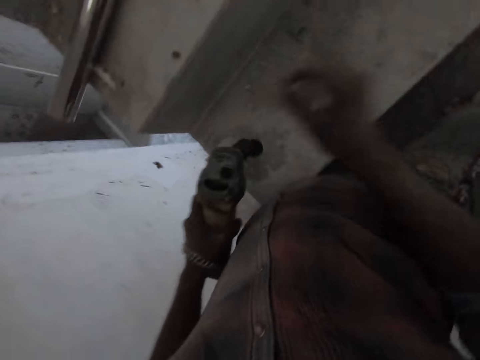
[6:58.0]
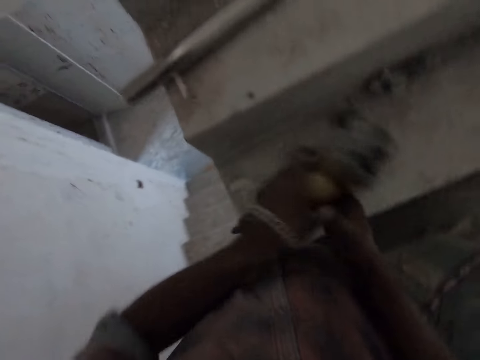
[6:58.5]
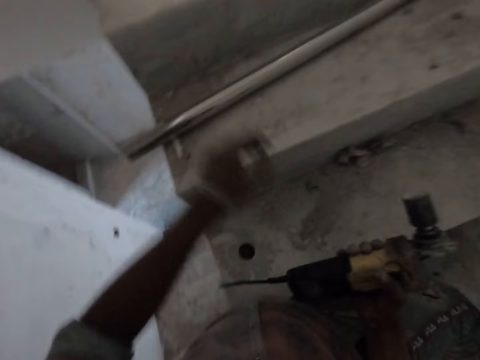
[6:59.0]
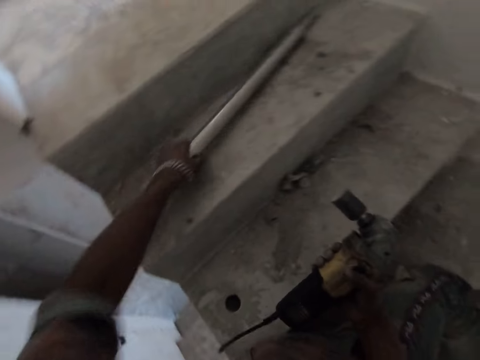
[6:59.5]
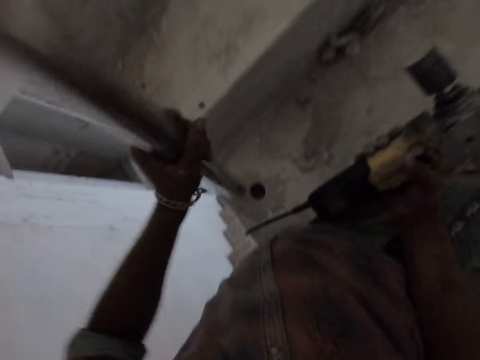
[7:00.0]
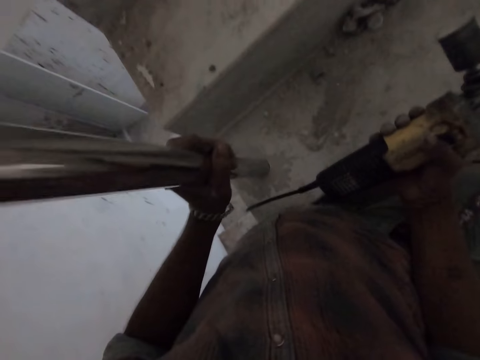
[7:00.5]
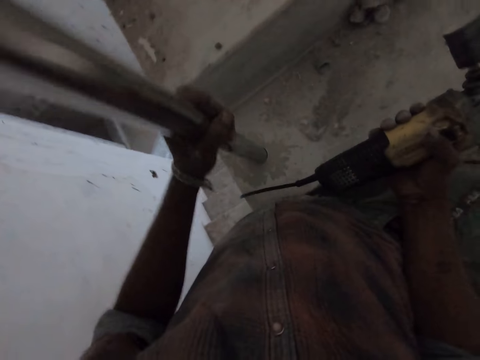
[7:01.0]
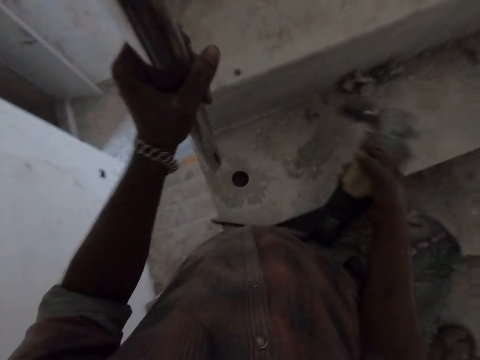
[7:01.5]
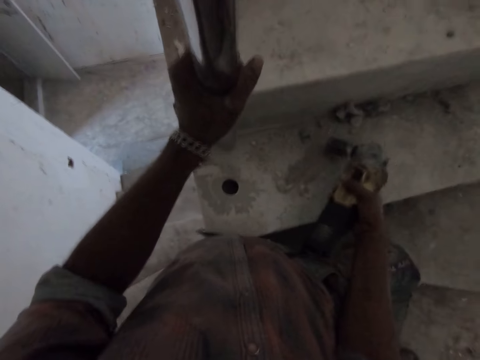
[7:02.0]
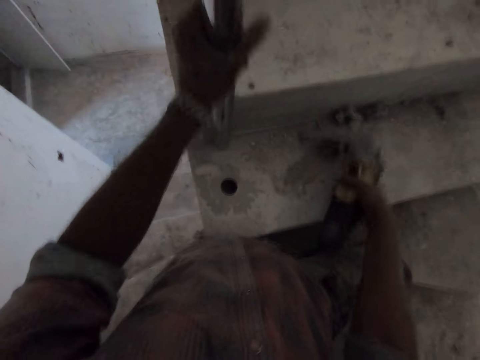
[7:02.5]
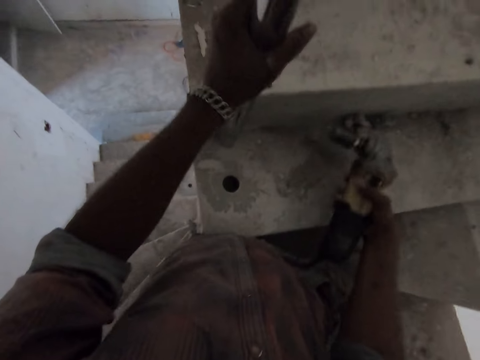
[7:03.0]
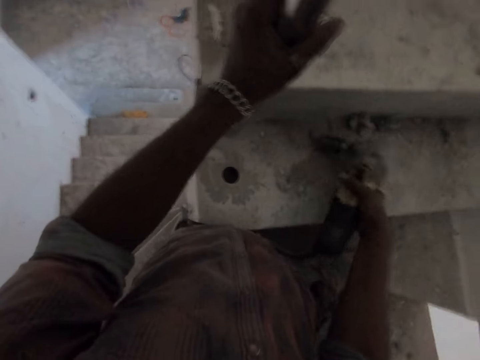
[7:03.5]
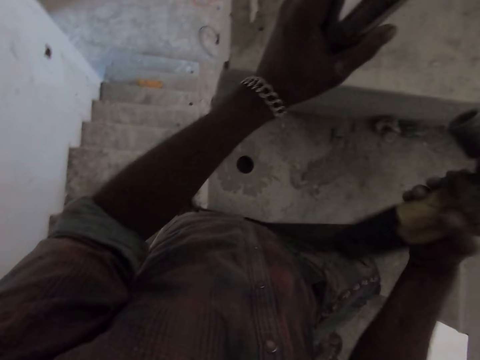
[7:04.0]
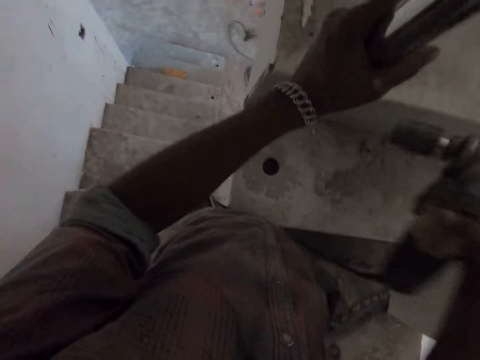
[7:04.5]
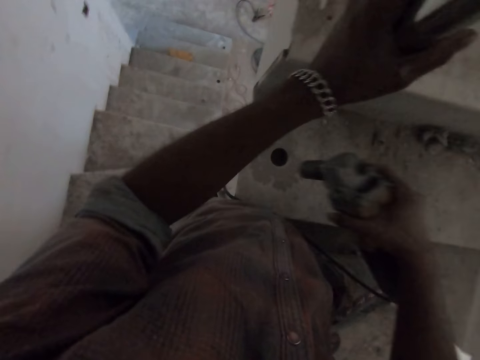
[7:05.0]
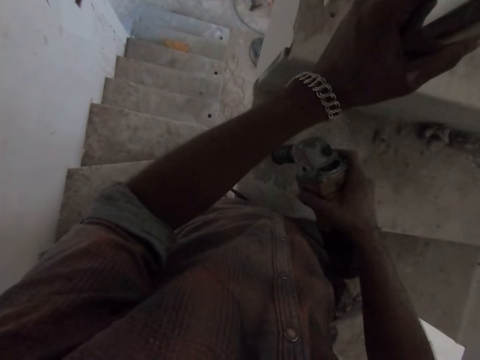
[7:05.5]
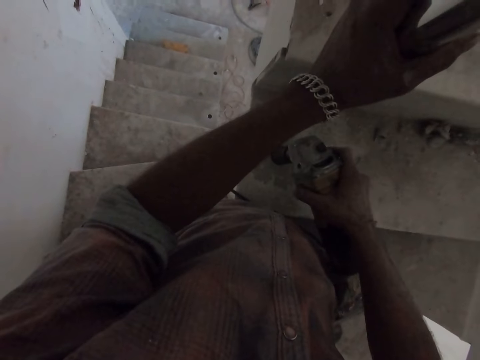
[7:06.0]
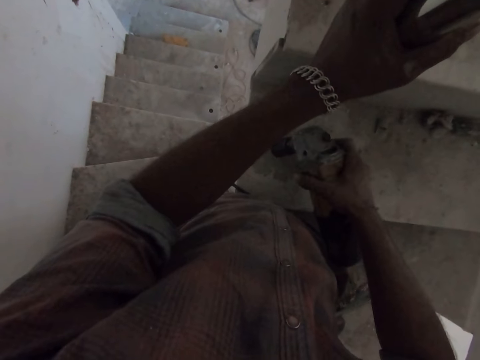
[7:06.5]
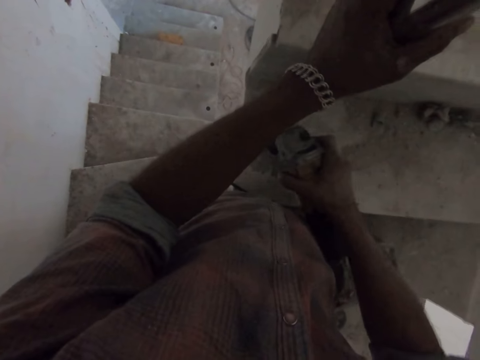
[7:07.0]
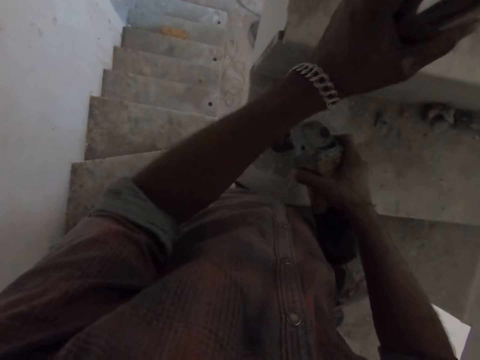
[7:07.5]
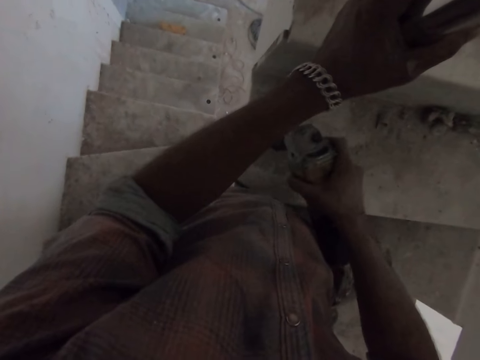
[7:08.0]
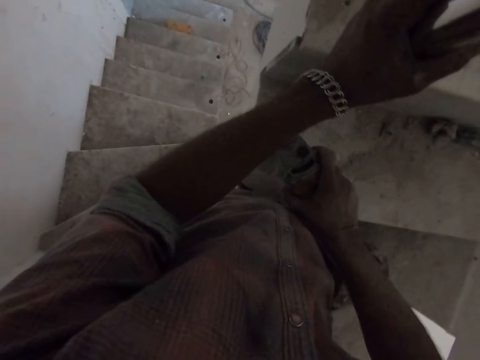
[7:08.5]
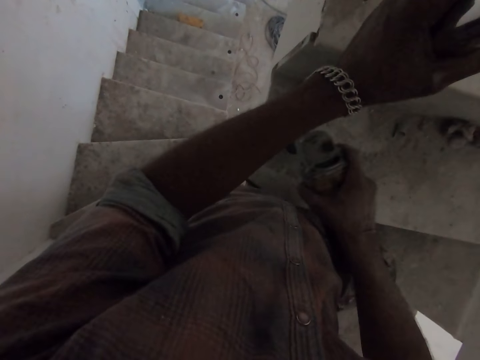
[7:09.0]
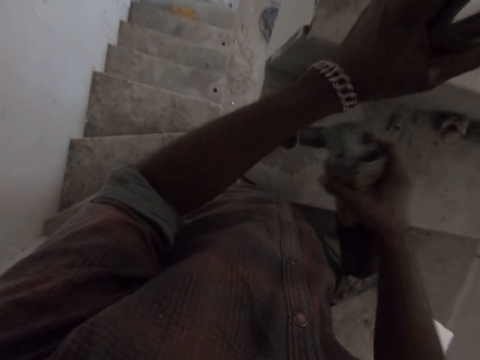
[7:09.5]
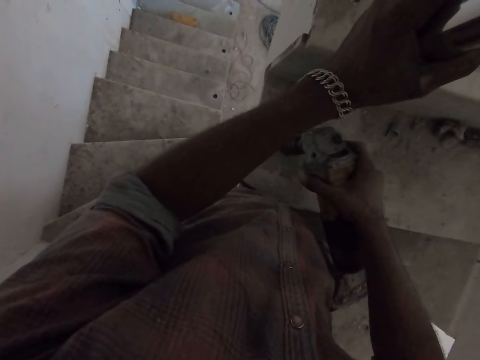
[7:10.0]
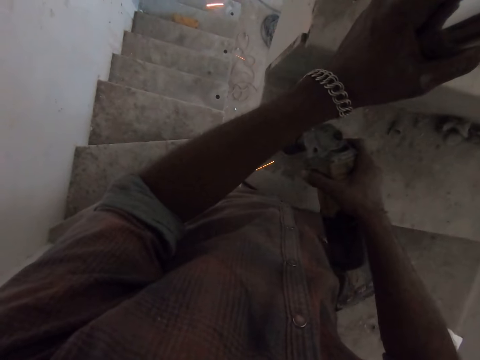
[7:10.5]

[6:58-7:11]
The camera wearer passes the core drill or wrench gun from his left hand to his right hand. He holds the wrench gun with his right hand. He picks up a metal rod from the cement staircase with his left hand. He places the metal rod into the hole on the cement staircase with his left hand. He removes the metal rod from the hole on the cement staircase with his left hand. He hits the core drill on the cement staircase with his right hand. He switches on the wrench gun with his right hand. He drills a hole into the cement staircase with the core drill in his right hand.

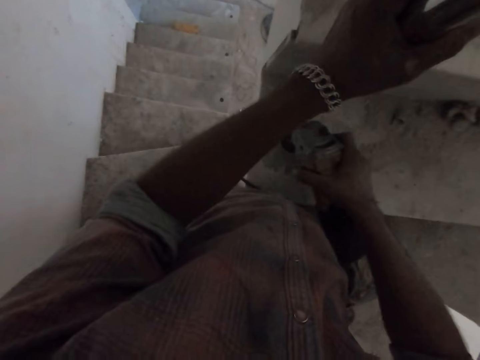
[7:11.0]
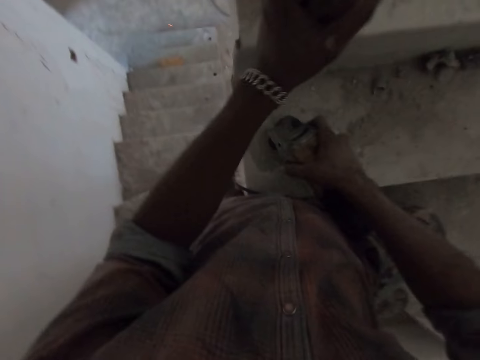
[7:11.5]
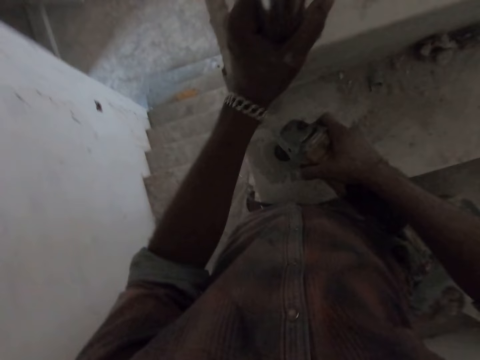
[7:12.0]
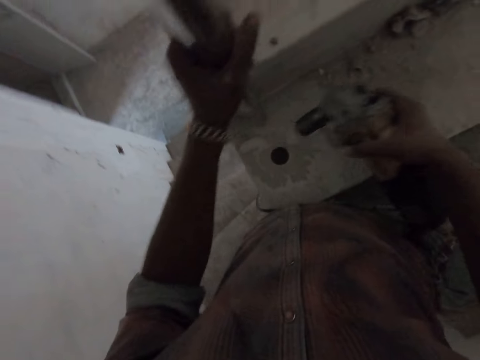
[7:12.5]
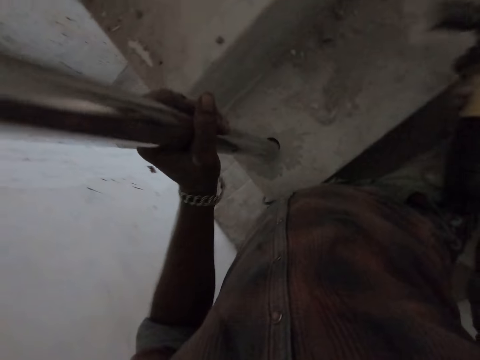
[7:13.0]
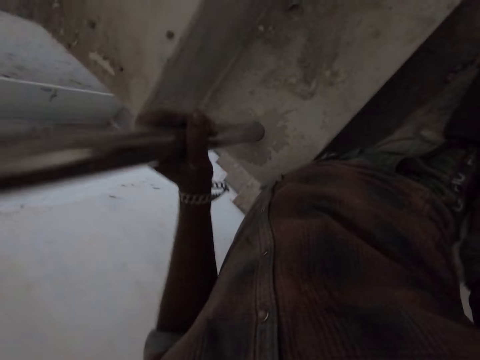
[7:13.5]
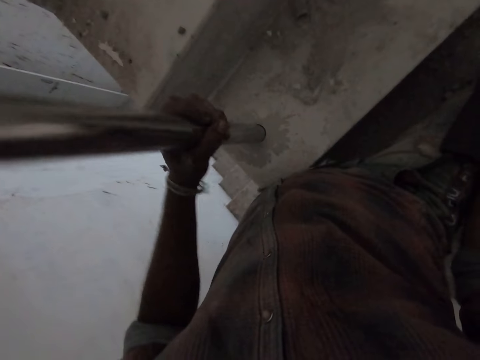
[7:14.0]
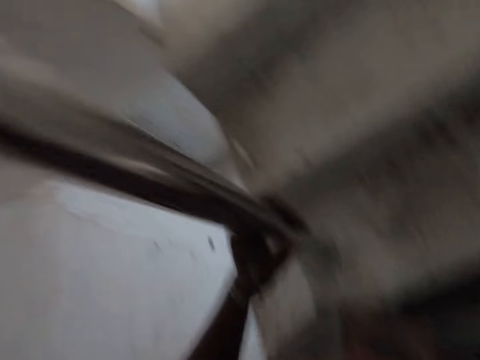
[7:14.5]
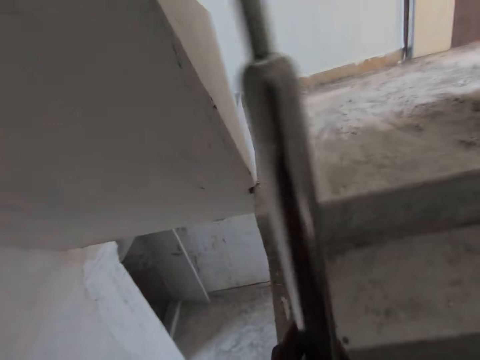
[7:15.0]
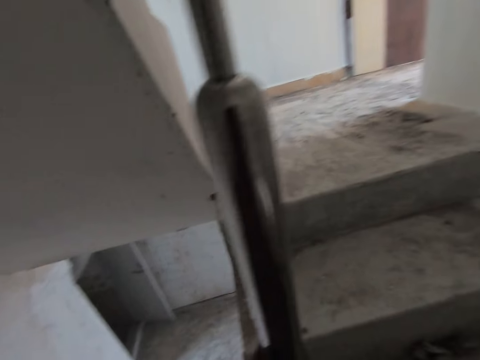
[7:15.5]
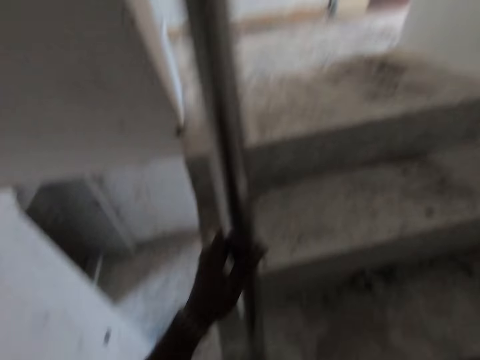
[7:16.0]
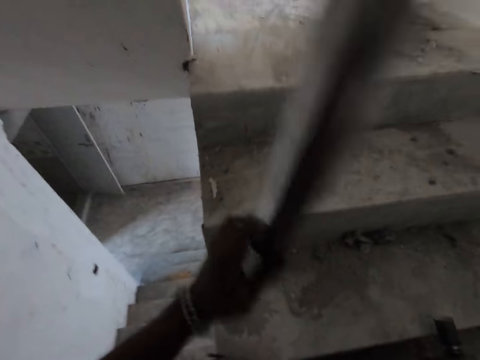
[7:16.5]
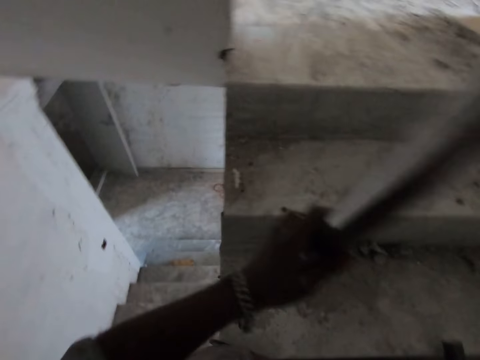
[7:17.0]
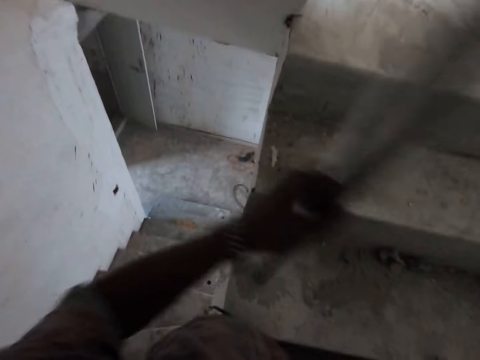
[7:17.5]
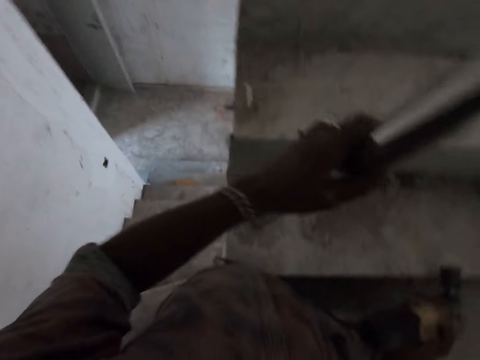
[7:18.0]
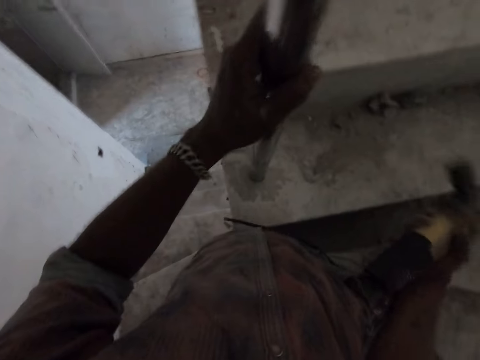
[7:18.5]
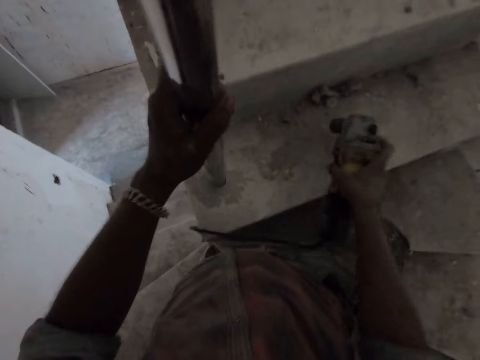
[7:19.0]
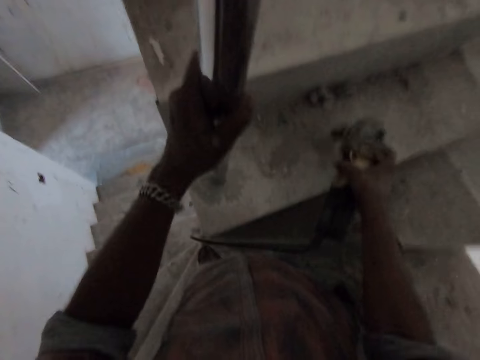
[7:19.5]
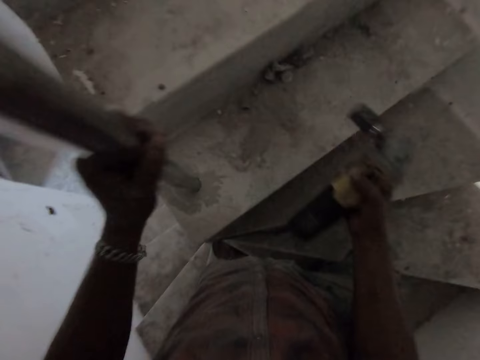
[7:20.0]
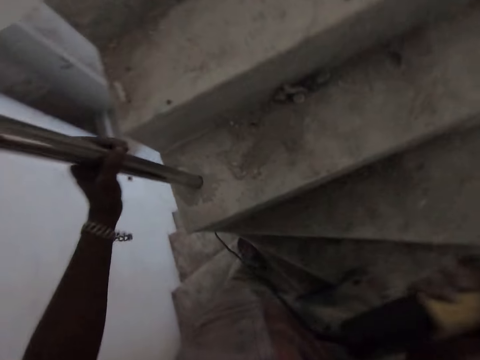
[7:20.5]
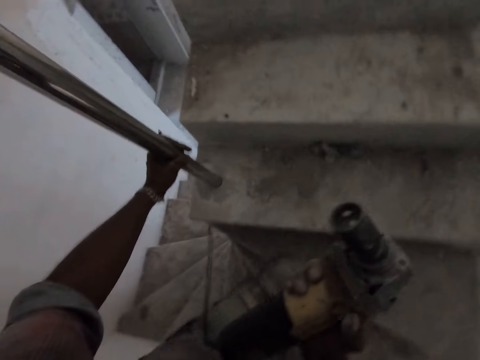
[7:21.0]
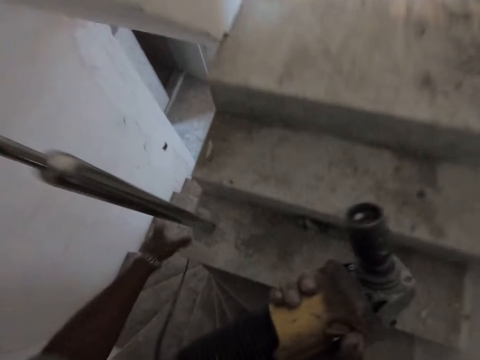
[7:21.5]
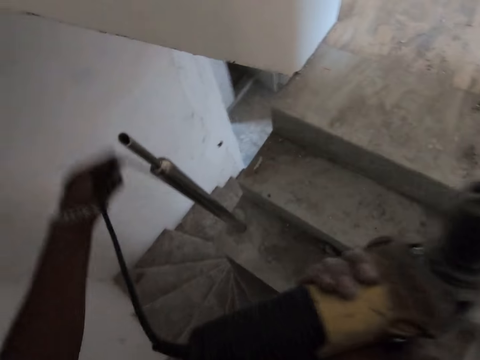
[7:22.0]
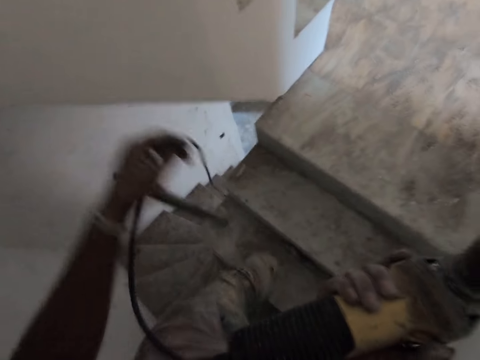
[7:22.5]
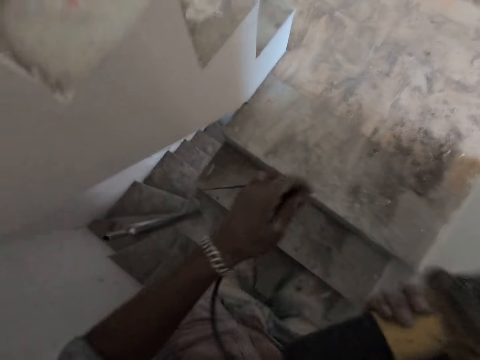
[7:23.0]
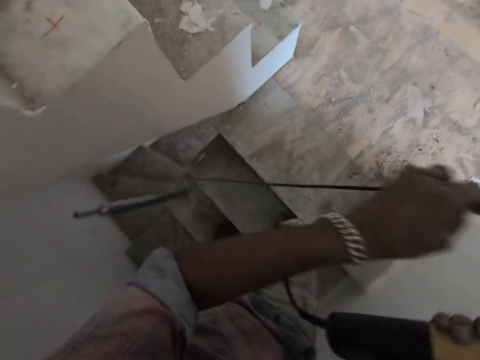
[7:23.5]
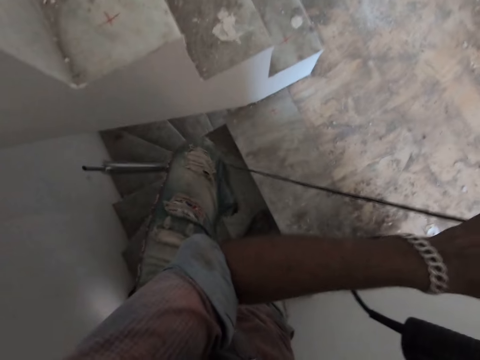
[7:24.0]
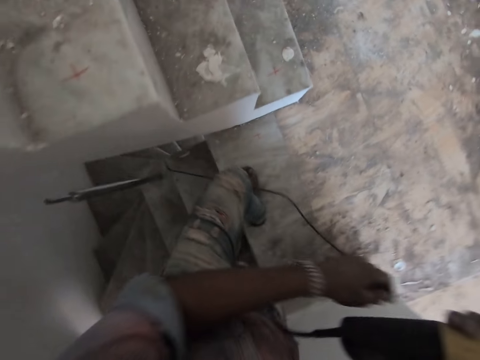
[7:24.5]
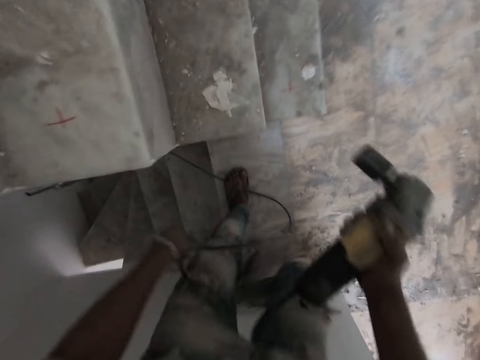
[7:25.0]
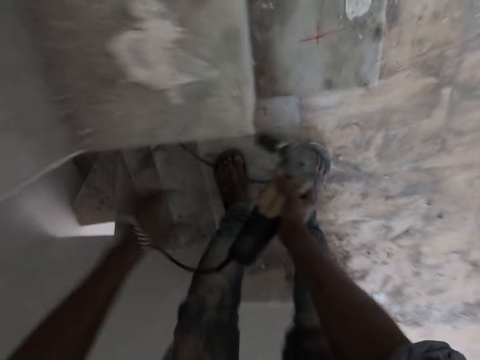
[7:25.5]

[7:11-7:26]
The camera wearer places the metal rod into the hole on the cement staircase with his left hand. He hits the core drill or wrench gun on the cement staircase with his right hand. He climbs up the cement staircase. He holds the cable with his left hand.
